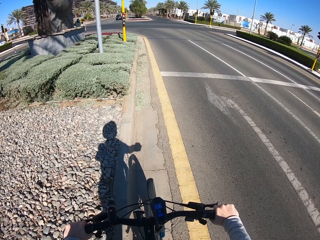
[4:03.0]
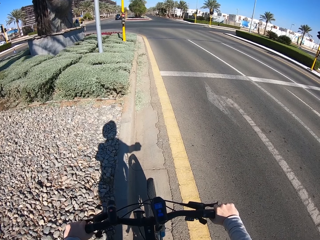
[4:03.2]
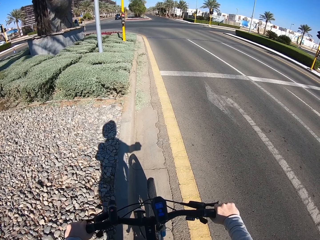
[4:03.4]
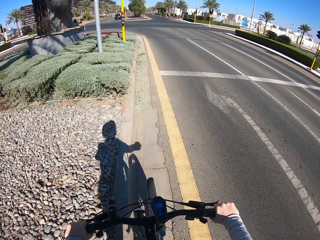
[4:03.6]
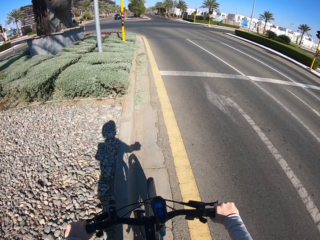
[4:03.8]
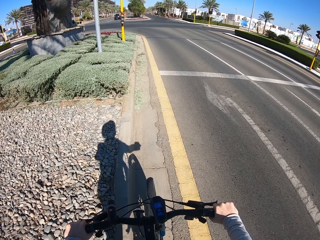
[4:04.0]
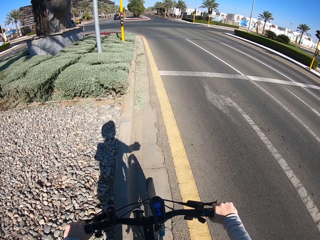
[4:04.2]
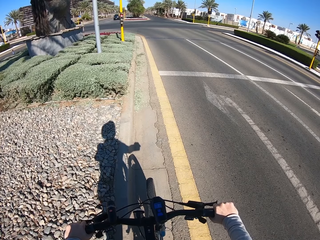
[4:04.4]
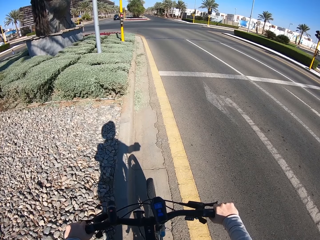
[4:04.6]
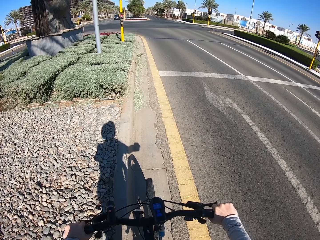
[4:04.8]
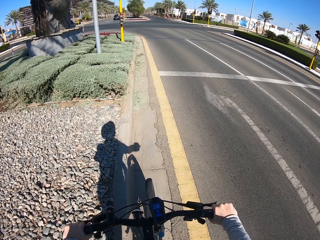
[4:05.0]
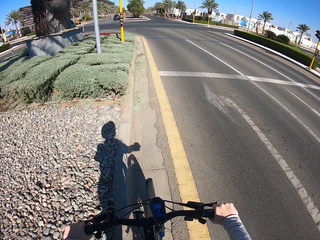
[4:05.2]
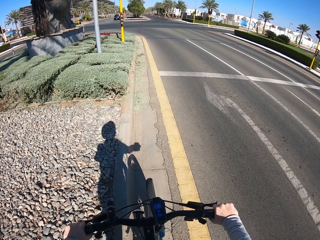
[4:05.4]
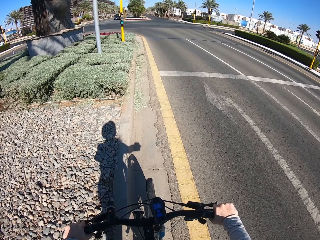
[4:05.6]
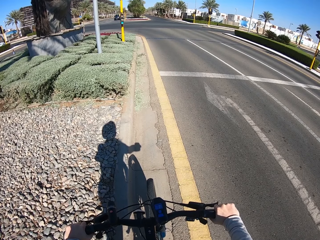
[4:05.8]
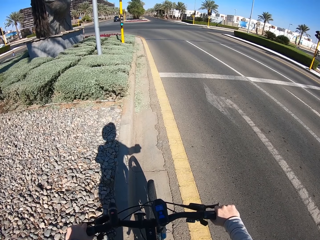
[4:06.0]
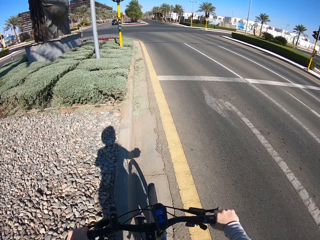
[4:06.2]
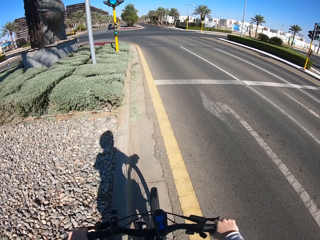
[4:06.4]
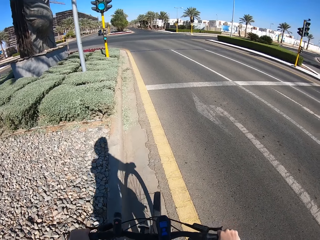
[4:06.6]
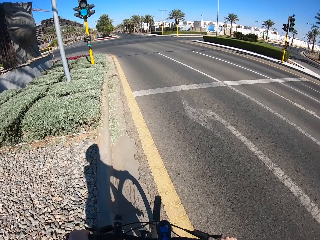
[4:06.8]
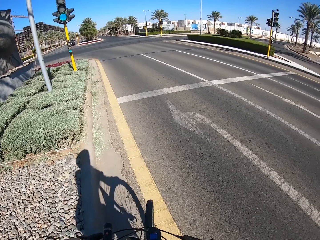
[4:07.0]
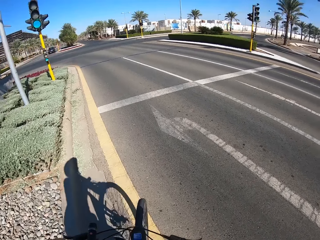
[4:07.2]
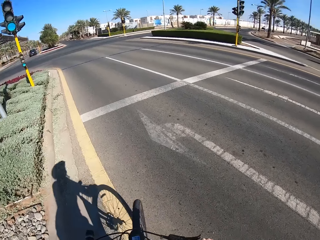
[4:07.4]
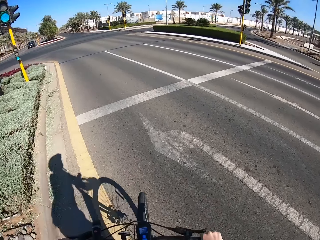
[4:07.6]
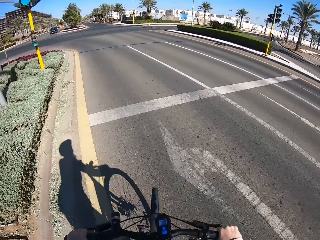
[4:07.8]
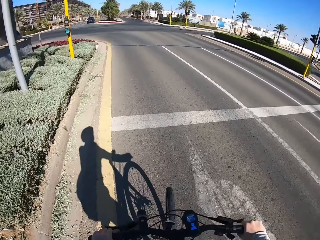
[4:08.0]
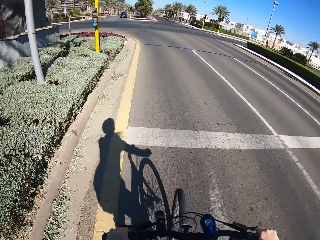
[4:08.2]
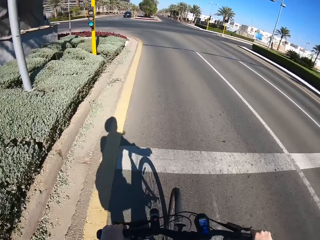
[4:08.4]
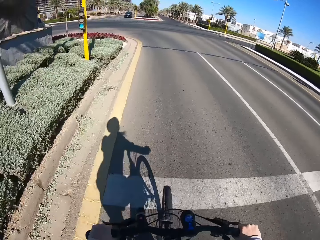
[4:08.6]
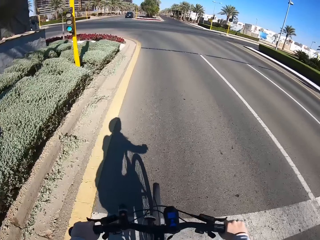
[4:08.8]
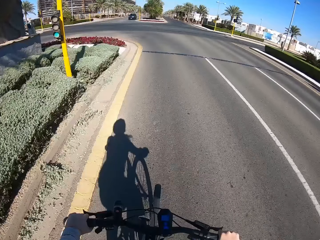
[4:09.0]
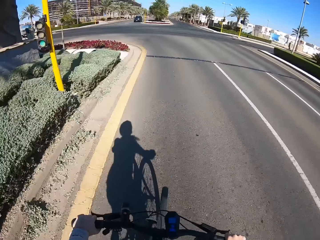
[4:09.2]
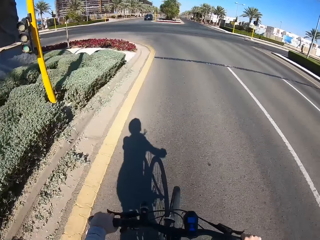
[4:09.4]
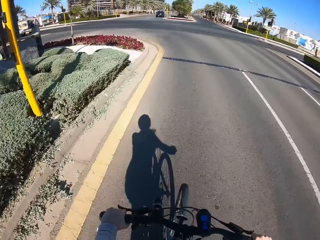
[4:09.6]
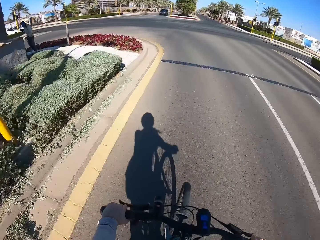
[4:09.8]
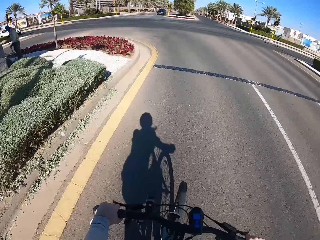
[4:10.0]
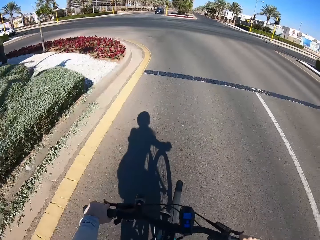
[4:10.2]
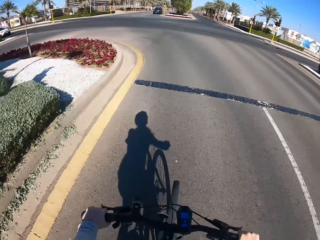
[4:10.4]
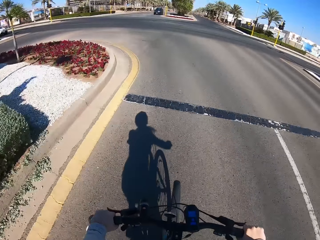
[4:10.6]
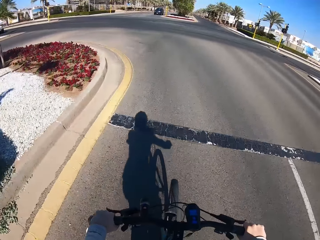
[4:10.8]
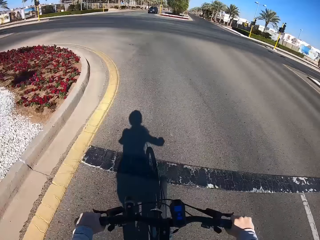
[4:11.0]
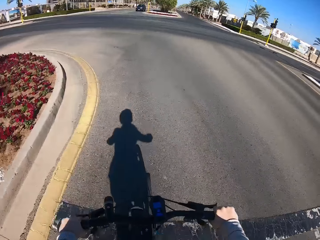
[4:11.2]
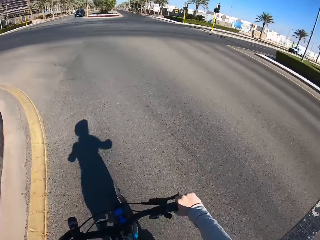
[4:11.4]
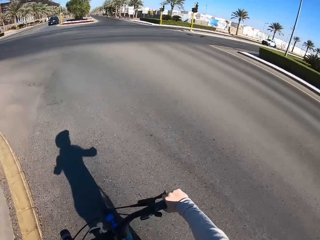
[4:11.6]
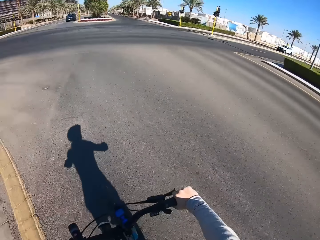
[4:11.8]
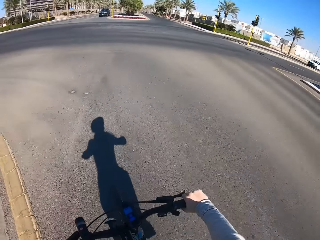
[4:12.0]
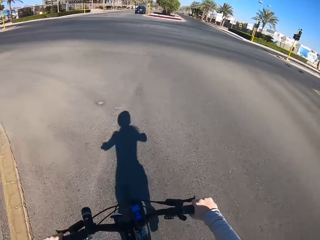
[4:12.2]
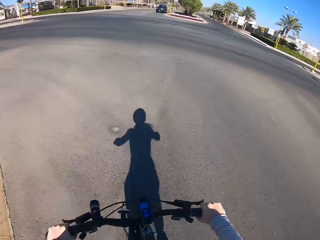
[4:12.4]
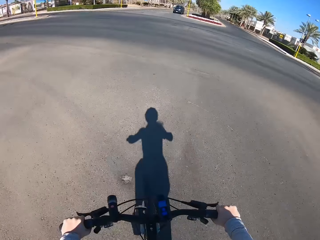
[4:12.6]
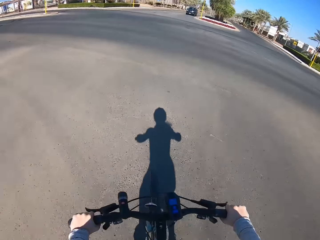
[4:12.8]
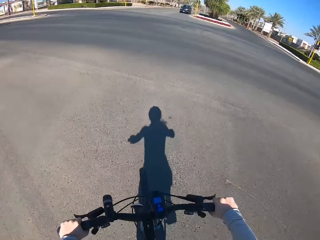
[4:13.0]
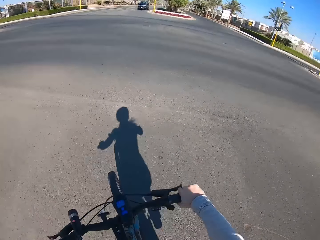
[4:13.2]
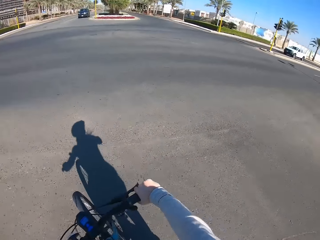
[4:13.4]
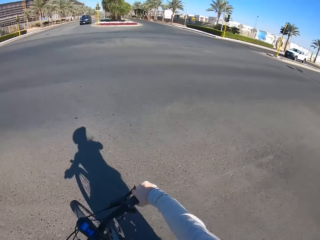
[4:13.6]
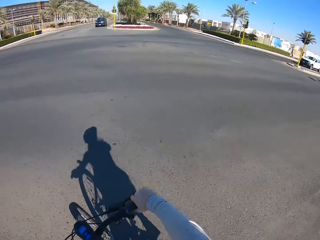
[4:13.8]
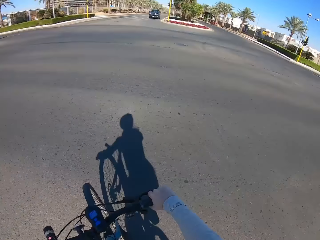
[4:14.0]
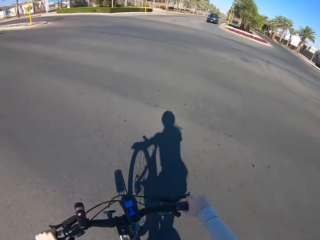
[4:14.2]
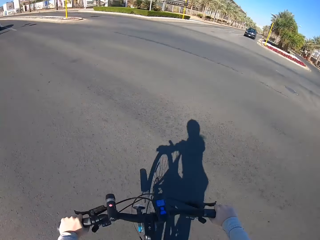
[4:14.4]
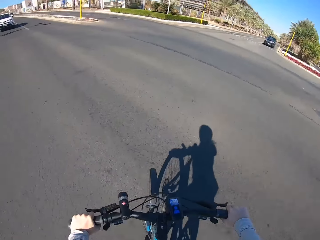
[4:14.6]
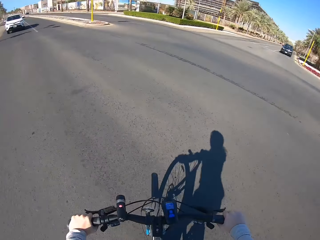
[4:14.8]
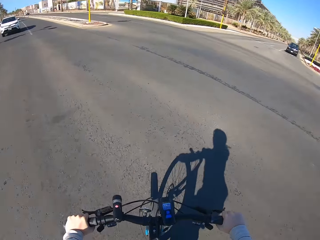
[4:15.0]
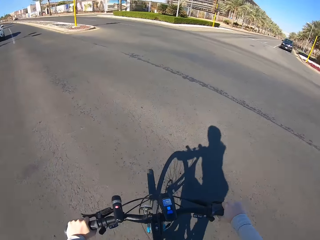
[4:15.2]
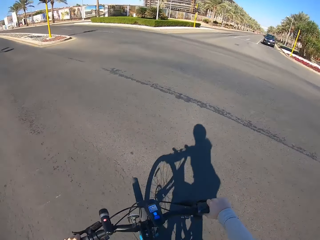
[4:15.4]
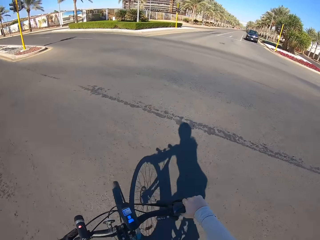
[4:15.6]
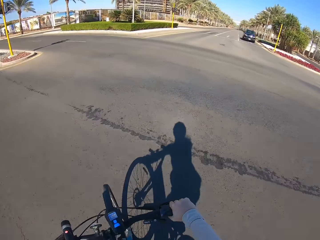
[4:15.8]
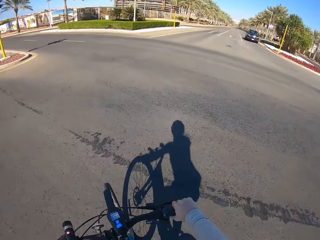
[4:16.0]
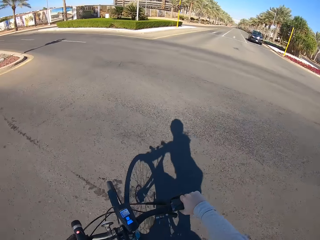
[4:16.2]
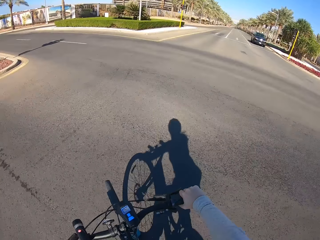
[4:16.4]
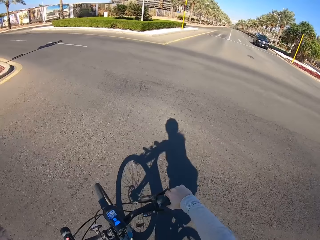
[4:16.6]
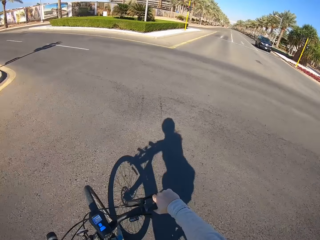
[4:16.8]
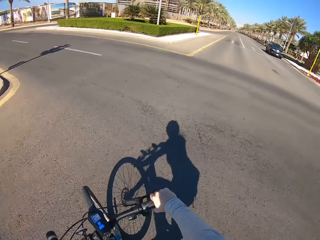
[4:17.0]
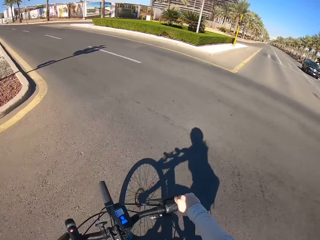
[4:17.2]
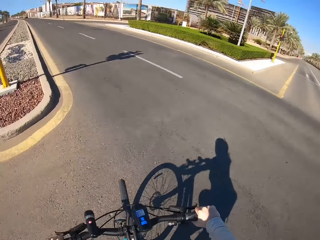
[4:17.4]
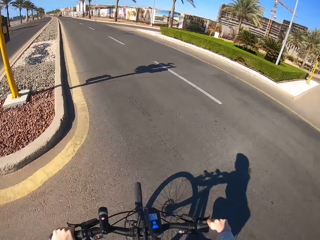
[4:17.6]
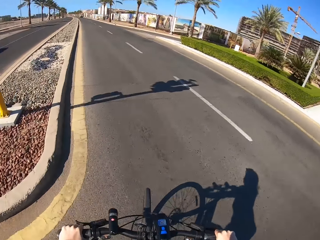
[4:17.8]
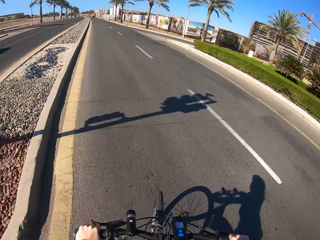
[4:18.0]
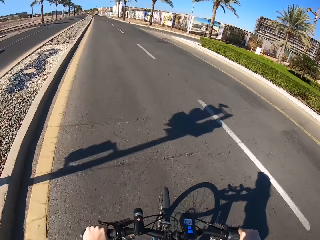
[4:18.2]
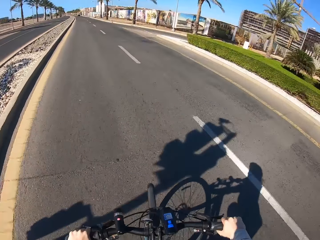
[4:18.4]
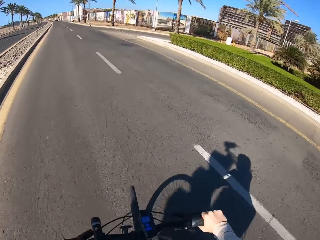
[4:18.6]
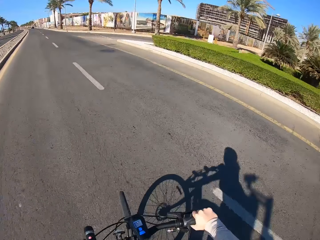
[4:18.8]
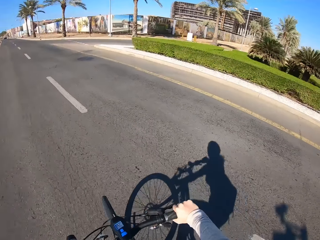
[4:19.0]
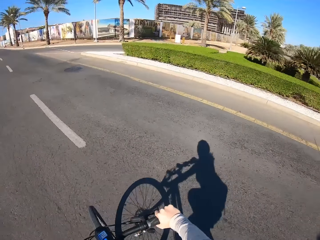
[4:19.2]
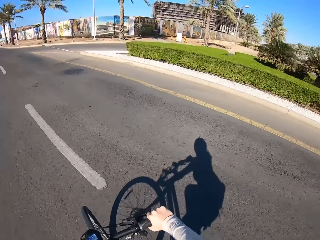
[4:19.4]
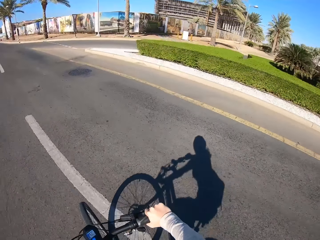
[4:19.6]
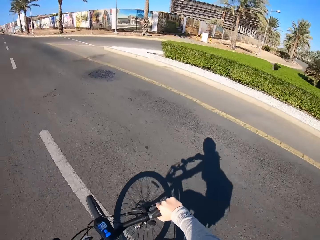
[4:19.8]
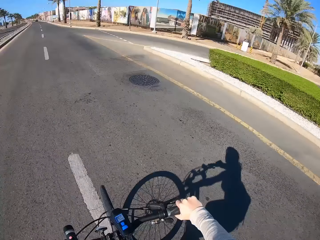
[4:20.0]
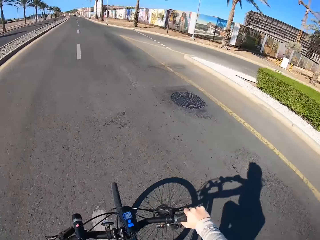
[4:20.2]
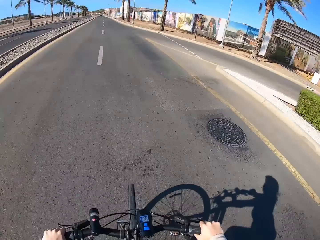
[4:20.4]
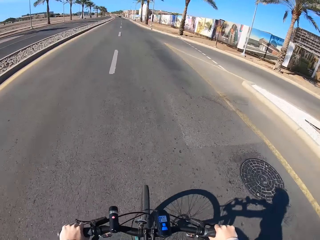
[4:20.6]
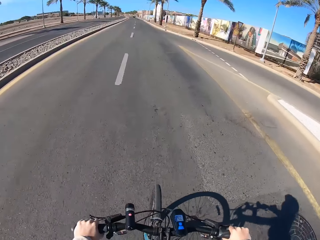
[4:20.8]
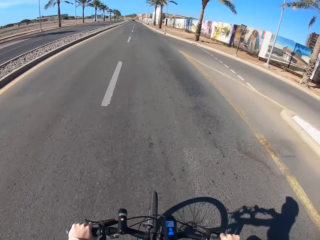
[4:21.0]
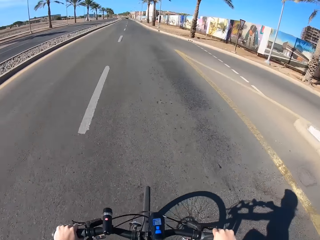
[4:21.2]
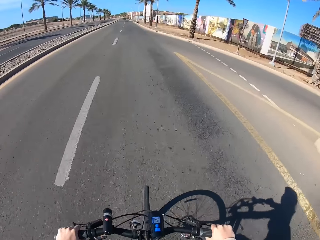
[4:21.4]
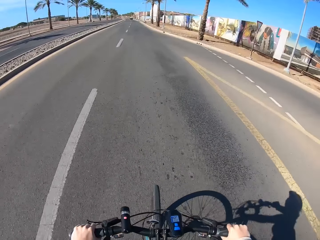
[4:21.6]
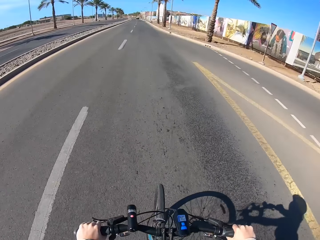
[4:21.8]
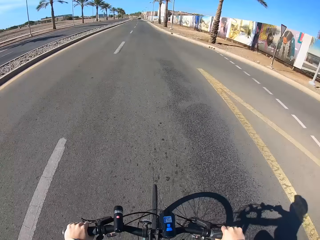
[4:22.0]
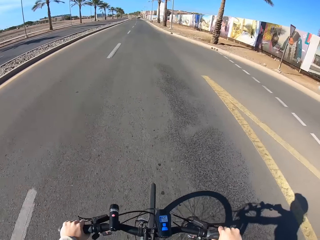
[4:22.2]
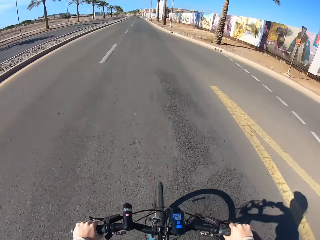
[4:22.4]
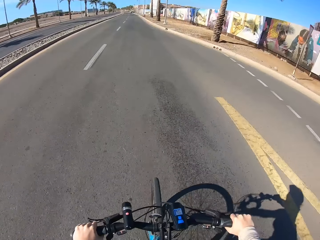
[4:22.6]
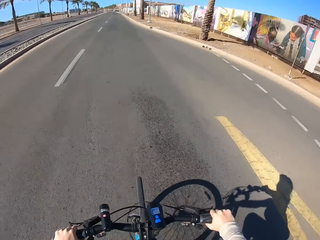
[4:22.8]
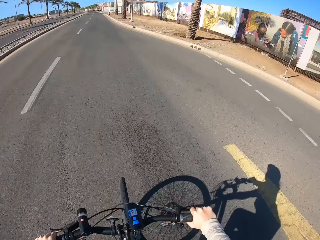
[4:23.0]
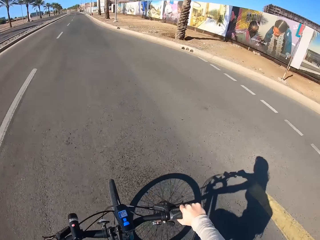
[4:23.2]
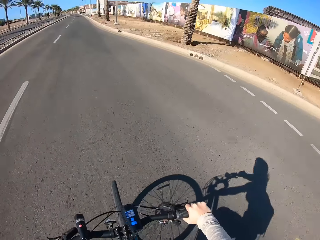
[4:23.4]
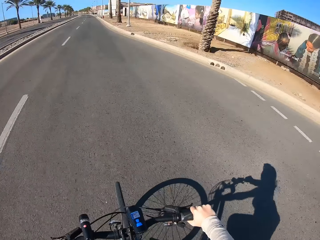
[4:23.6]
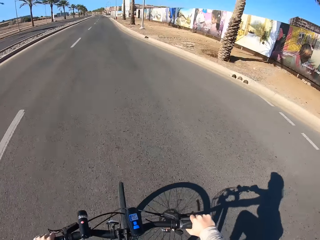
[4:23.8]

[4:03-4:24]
The camera wearer rides the bicycle on the road. They cross the road. They ride the bicycle on the road side.
